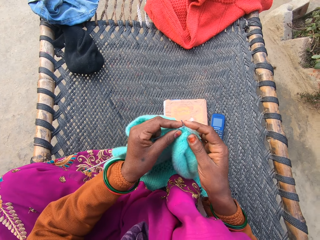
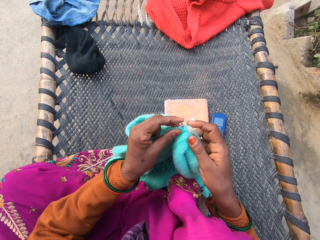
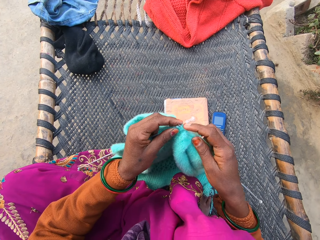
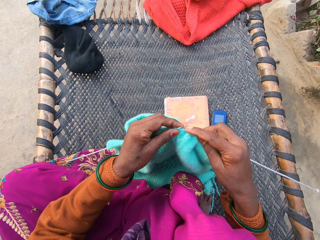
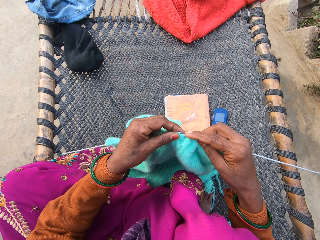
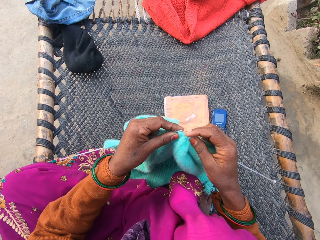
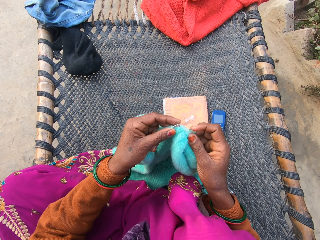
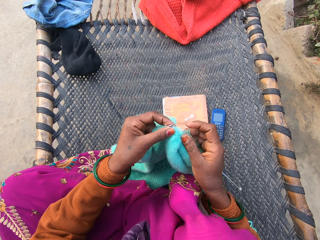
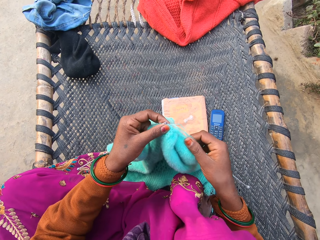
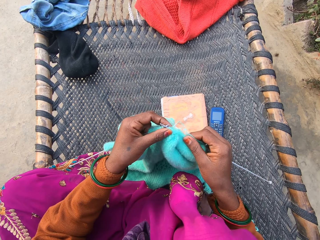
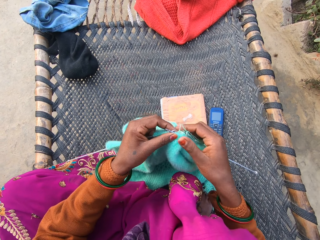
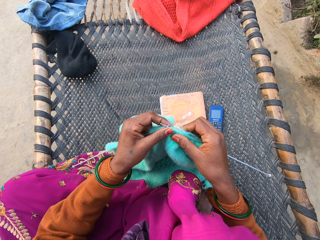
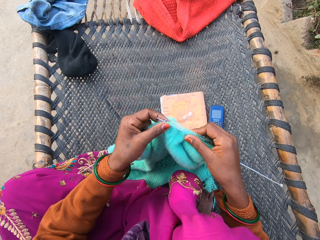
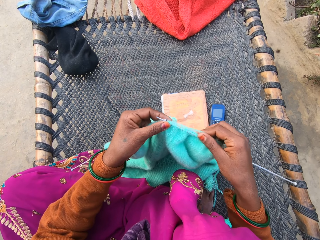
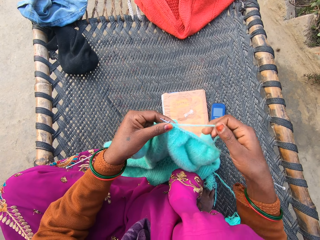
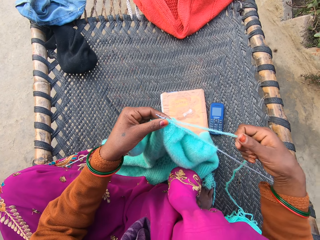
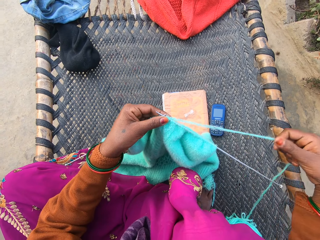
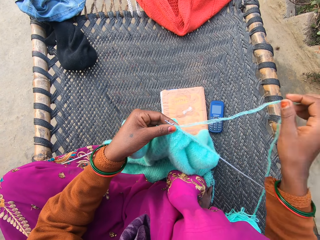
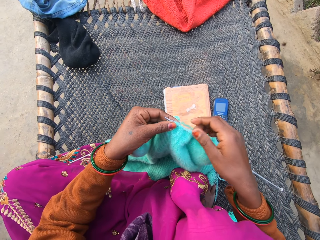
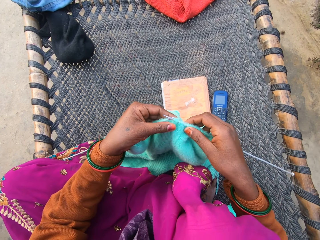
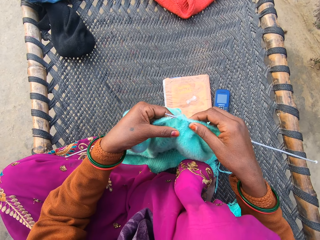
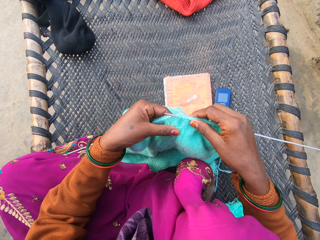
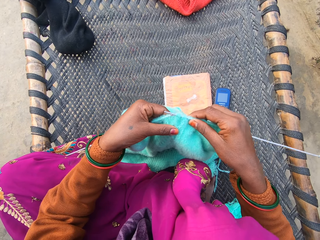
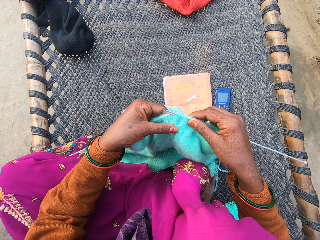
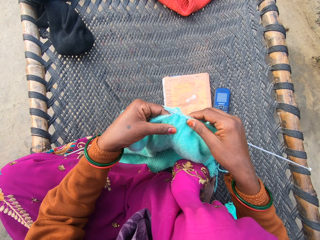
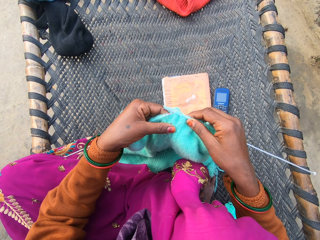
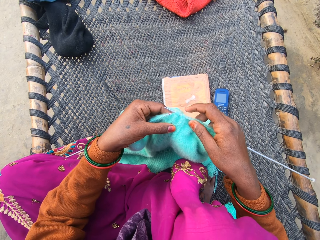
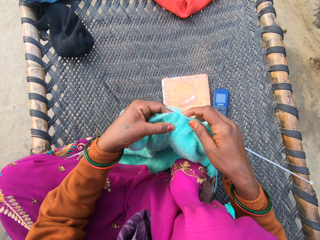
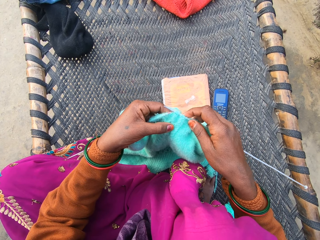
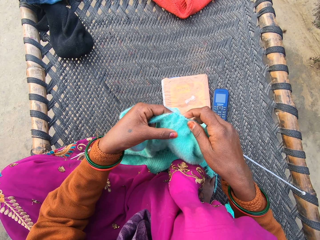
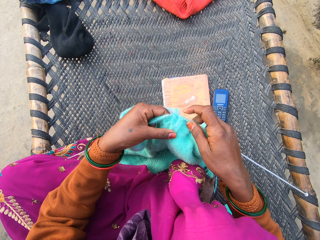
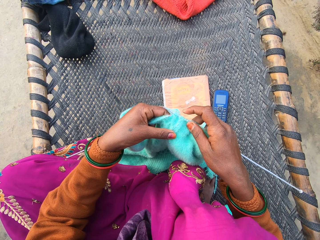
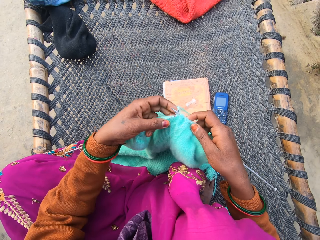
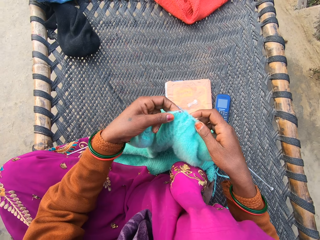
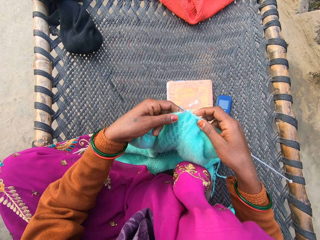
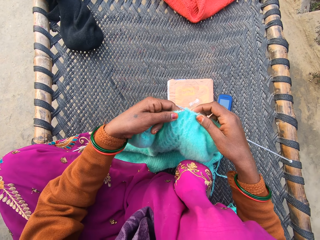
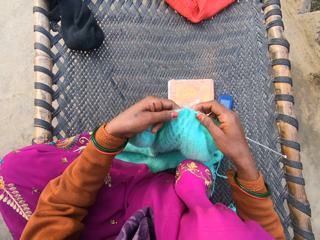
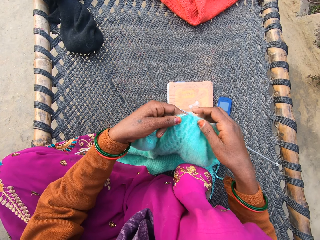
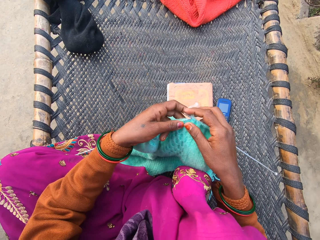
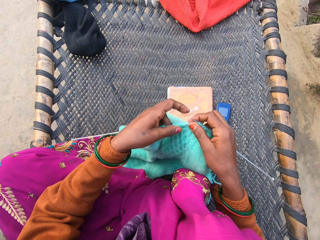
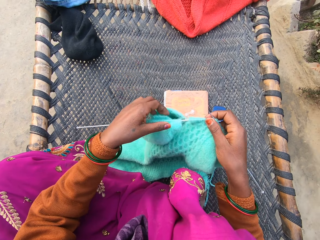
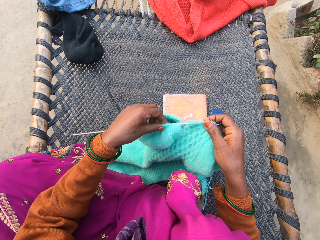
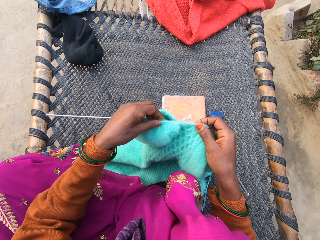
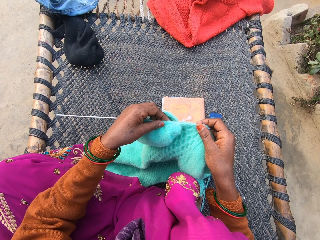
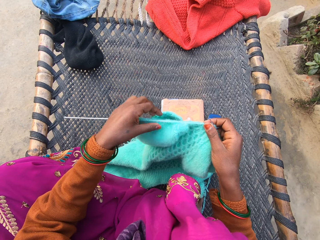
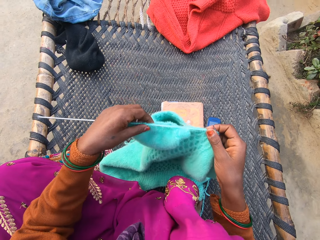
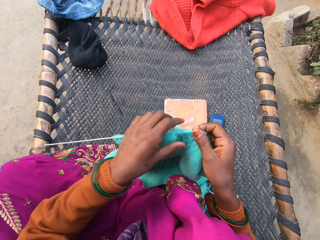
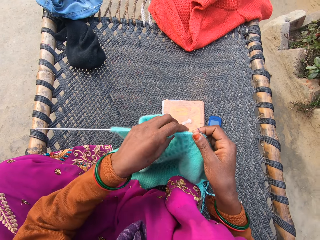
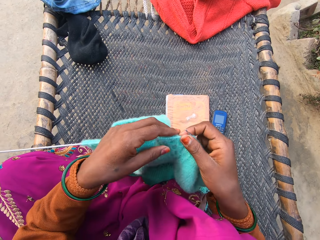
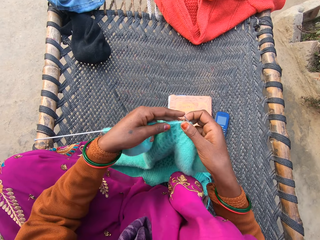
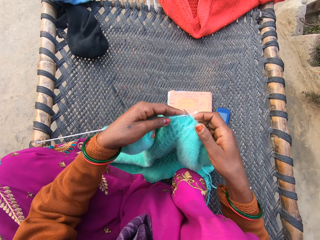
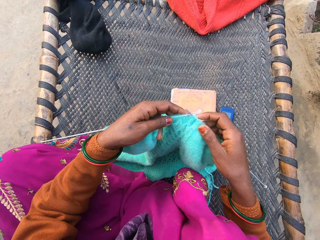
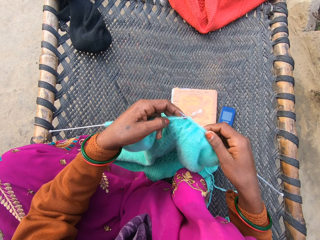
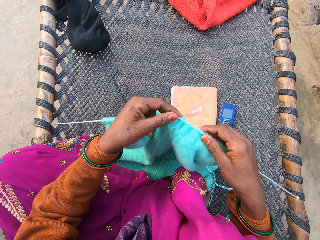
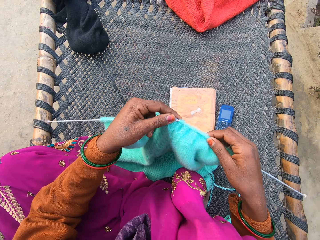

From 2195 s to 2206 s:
The camera wearer pulls the yarn. They stare at the cloth. They inspect the cloth.

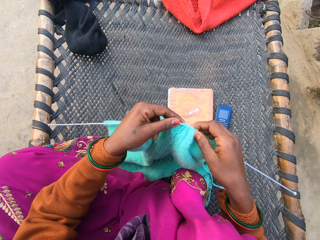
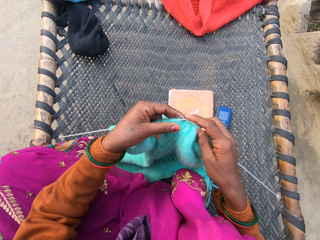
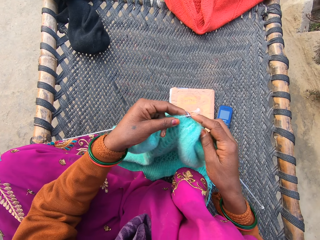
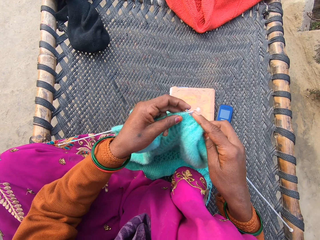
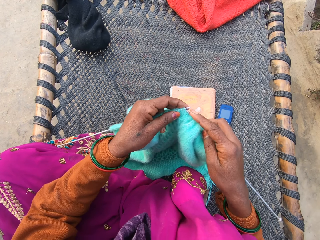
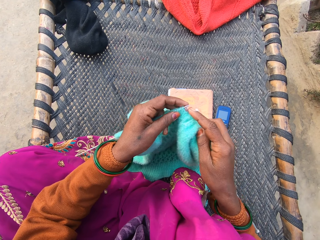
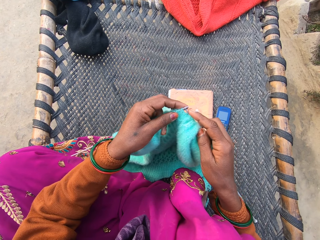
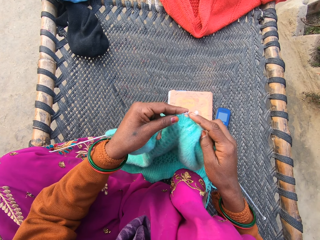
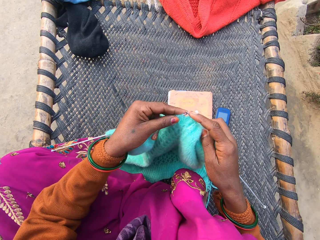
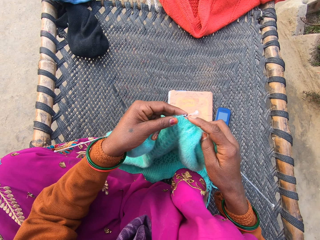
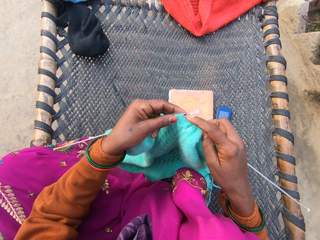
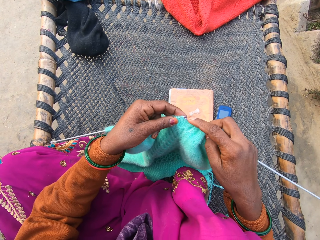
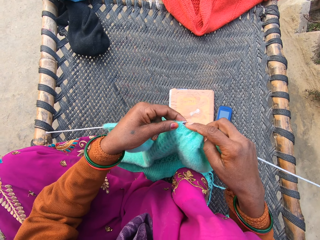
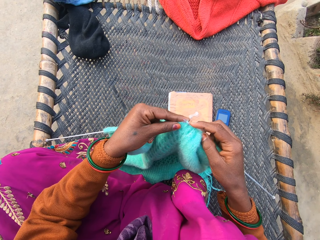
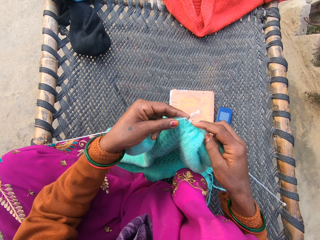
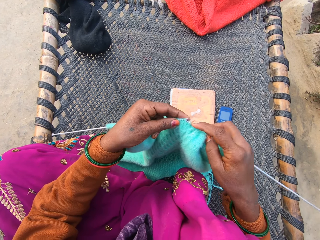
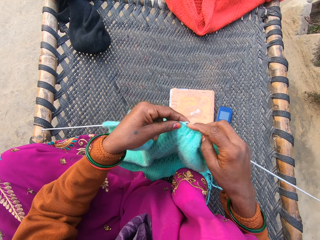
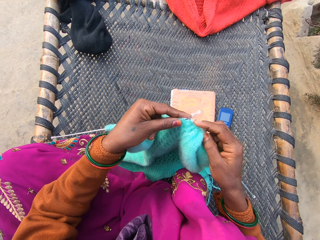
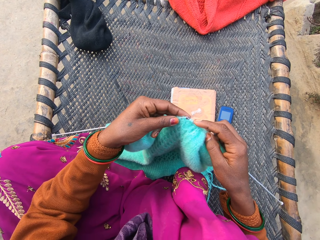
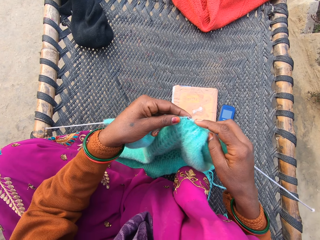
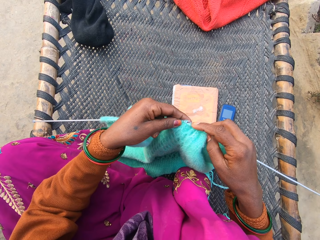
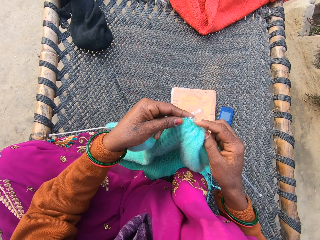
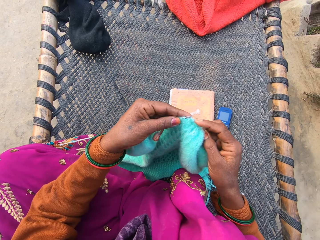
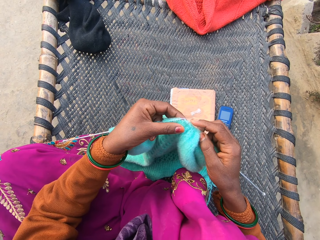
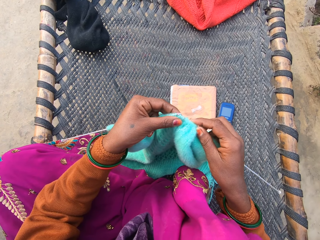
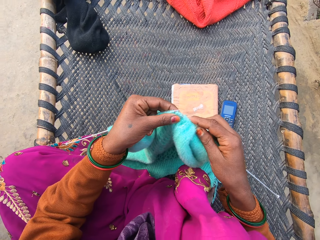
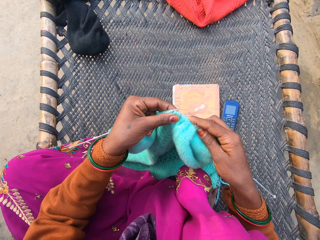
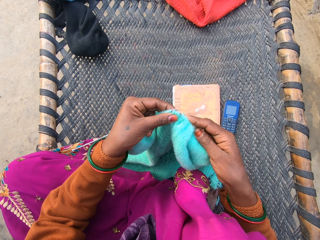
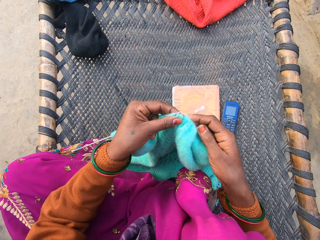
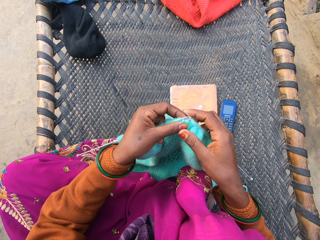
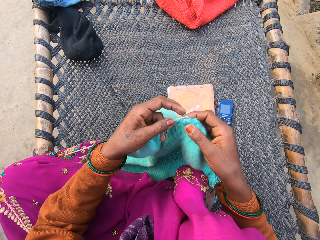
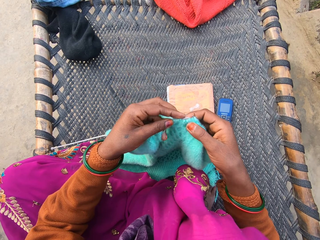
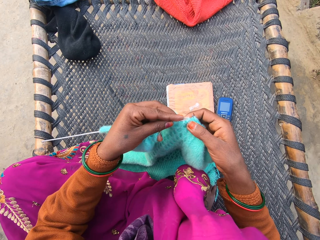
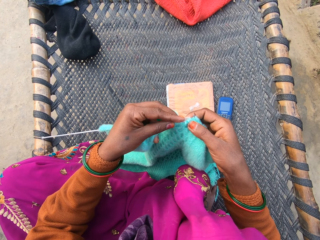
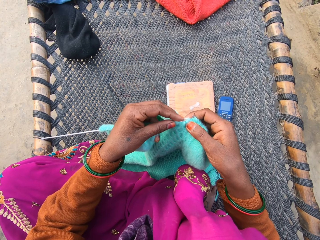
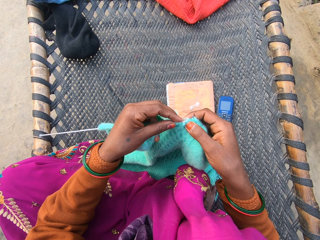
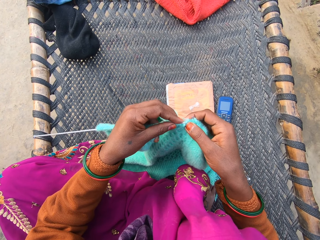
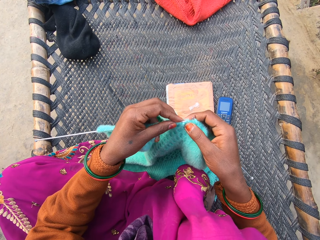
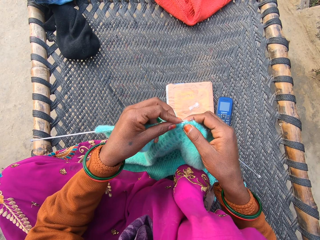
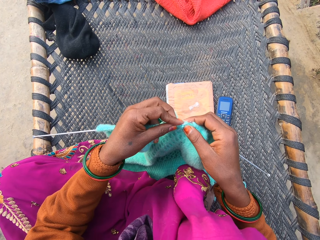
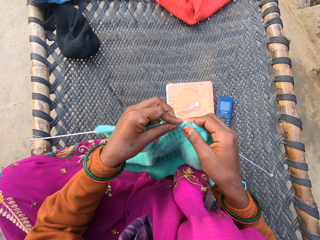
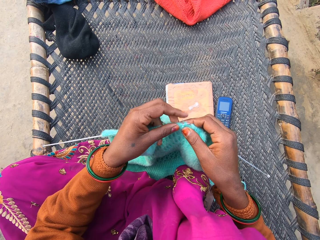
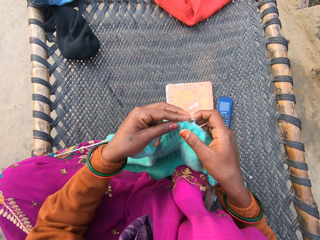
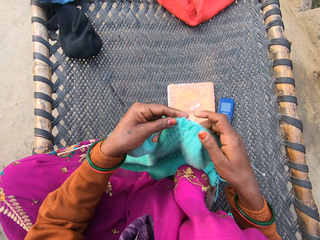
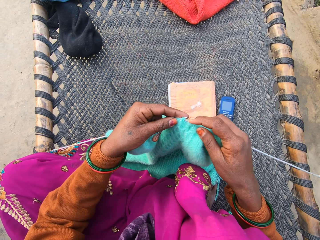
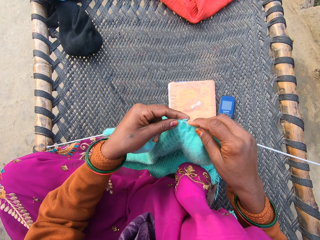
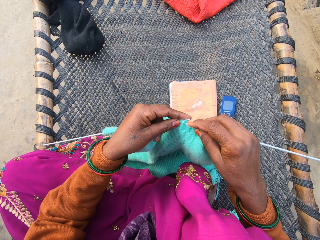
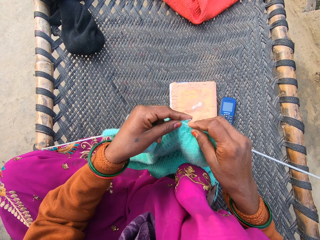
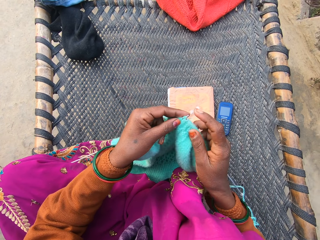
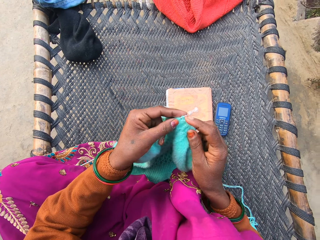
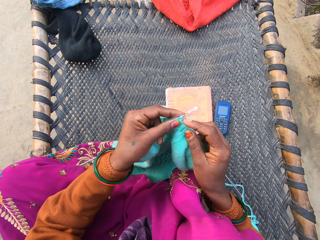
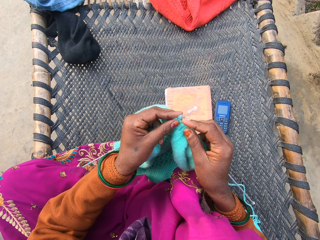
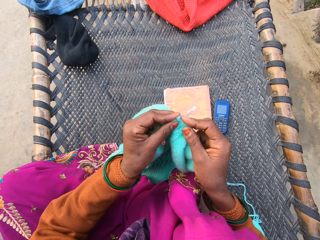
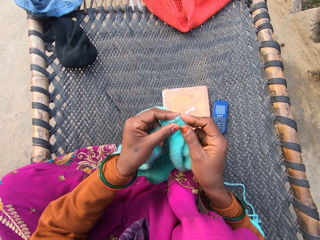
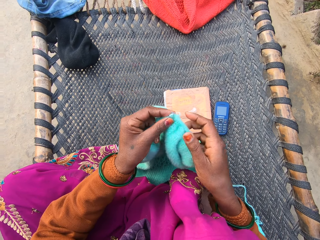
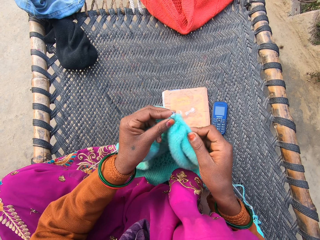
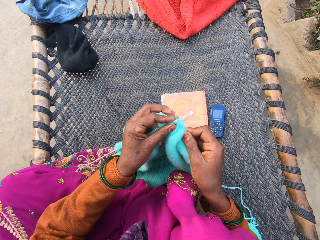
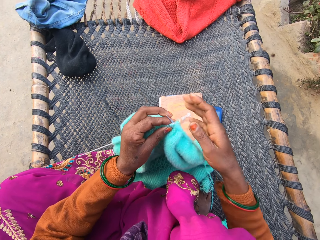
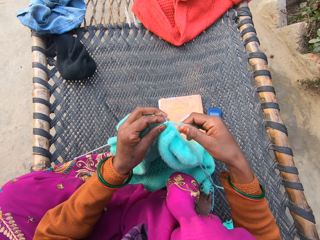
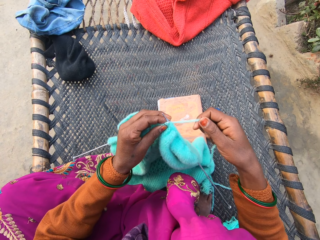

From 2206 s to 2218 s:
The camera wearer knits a cloth.
